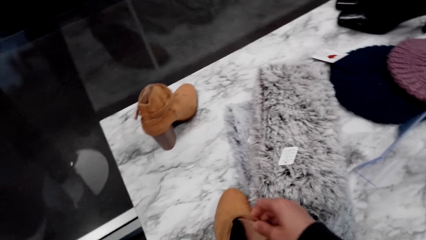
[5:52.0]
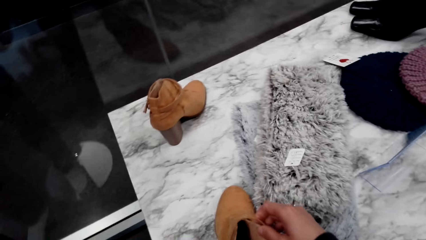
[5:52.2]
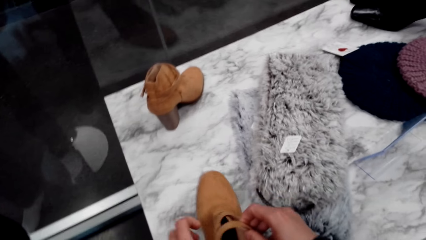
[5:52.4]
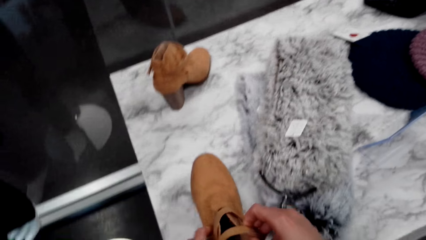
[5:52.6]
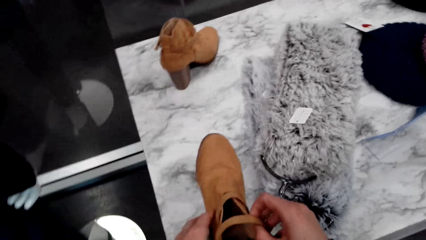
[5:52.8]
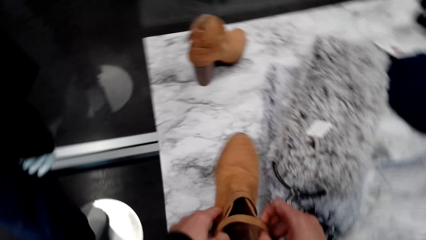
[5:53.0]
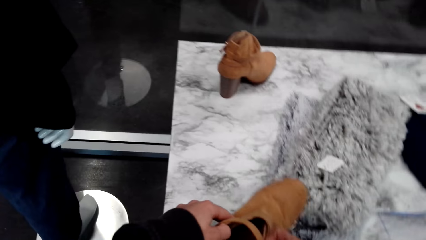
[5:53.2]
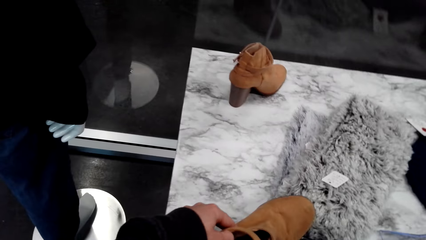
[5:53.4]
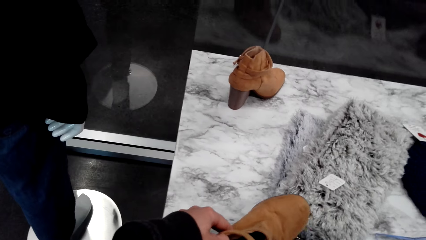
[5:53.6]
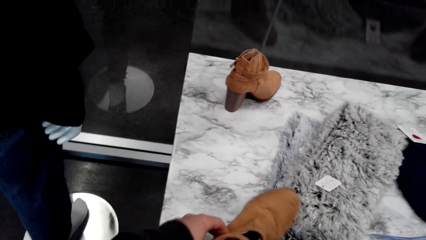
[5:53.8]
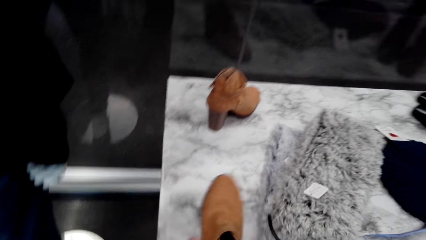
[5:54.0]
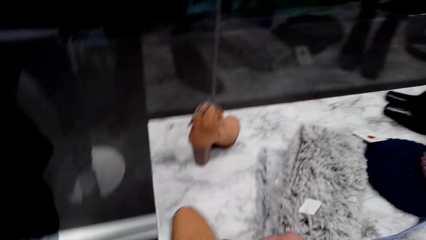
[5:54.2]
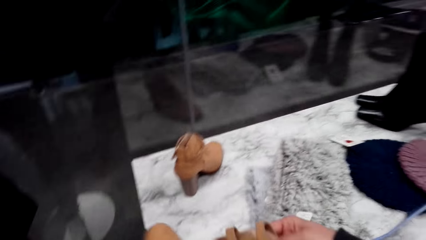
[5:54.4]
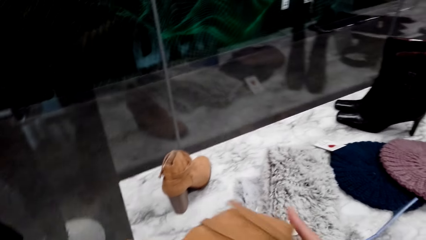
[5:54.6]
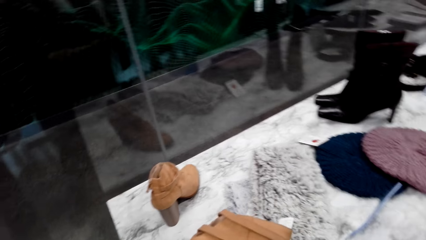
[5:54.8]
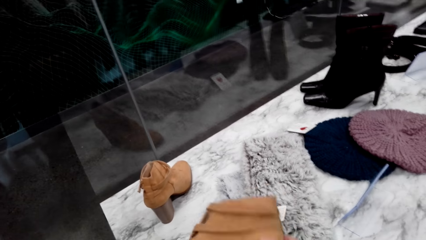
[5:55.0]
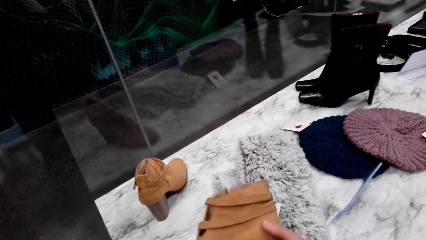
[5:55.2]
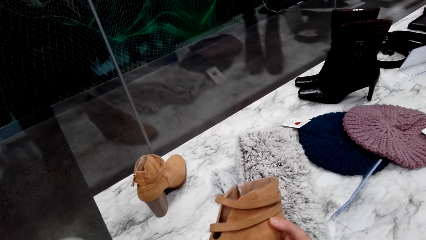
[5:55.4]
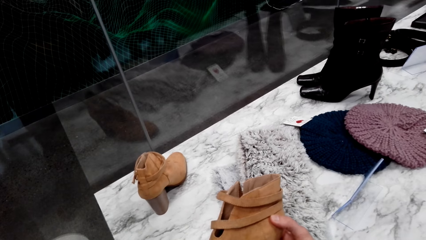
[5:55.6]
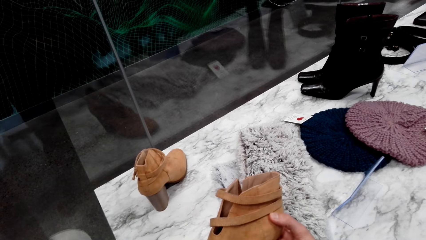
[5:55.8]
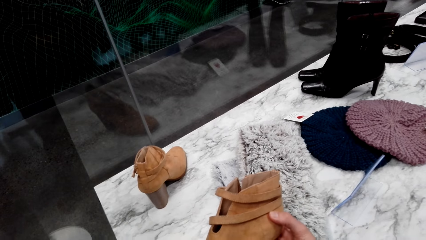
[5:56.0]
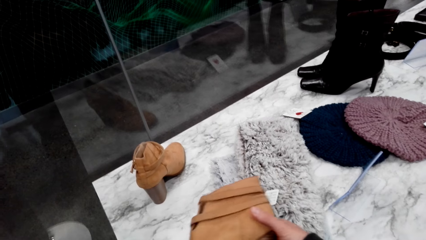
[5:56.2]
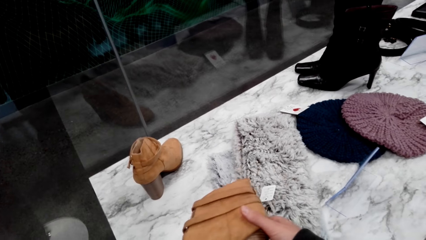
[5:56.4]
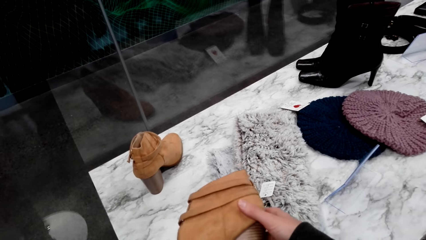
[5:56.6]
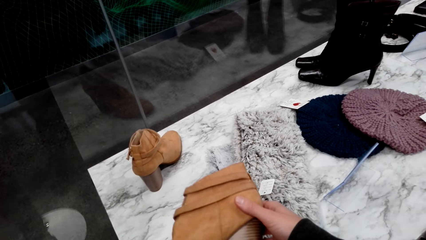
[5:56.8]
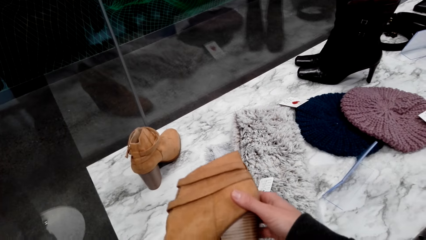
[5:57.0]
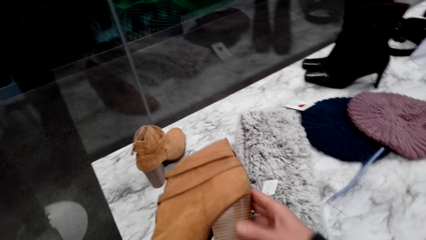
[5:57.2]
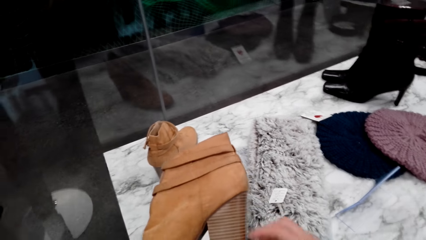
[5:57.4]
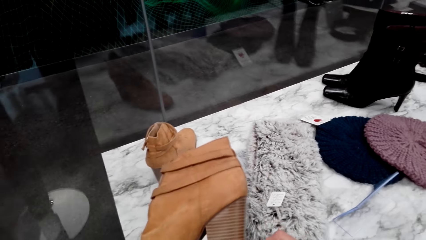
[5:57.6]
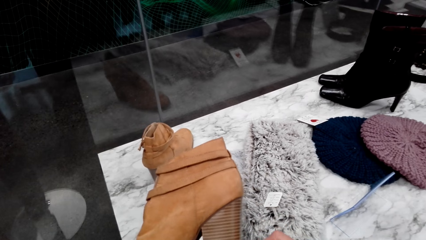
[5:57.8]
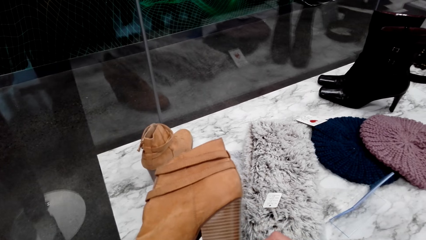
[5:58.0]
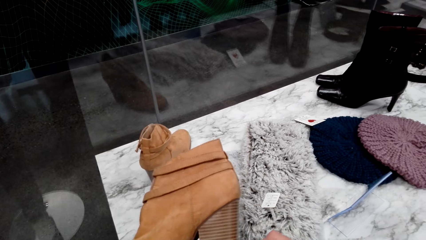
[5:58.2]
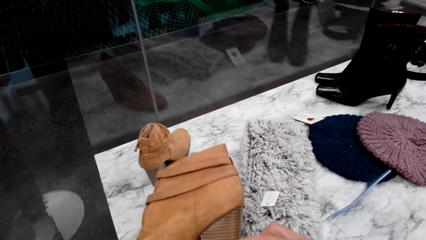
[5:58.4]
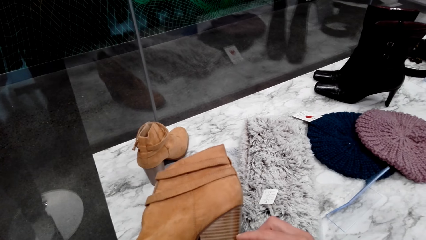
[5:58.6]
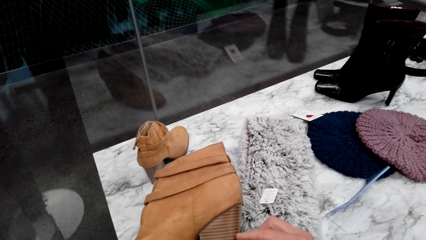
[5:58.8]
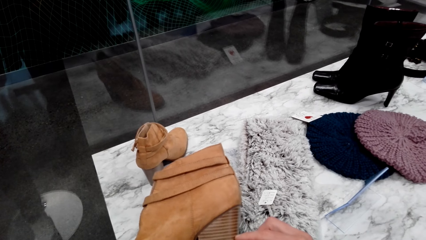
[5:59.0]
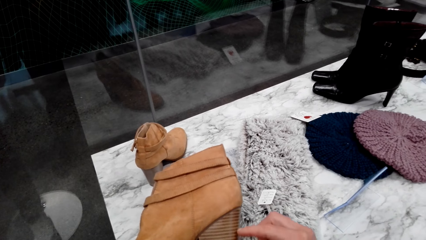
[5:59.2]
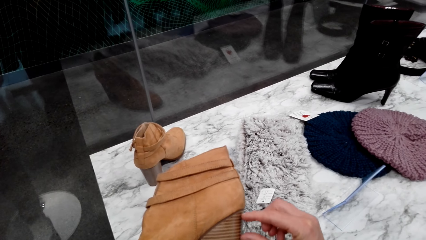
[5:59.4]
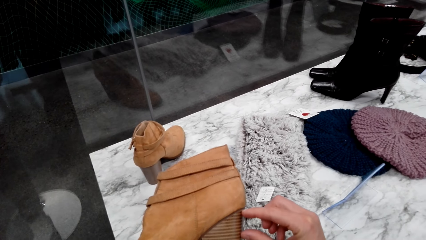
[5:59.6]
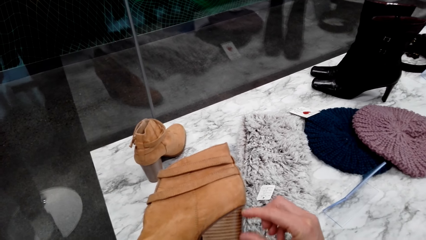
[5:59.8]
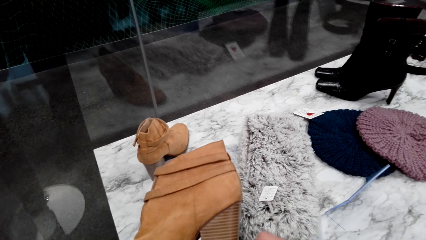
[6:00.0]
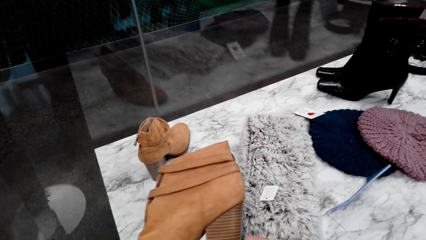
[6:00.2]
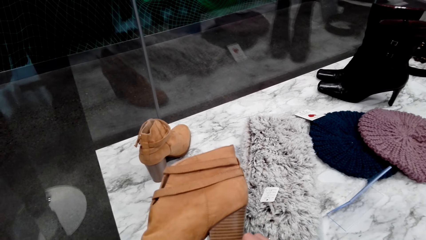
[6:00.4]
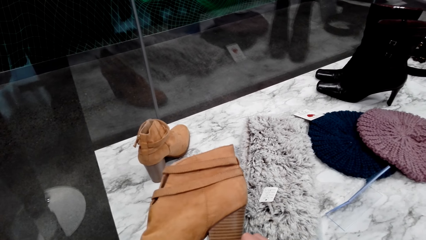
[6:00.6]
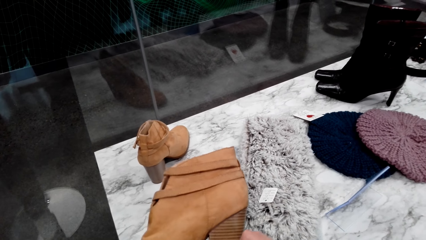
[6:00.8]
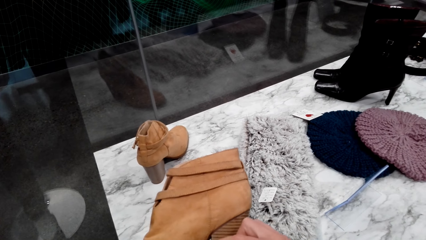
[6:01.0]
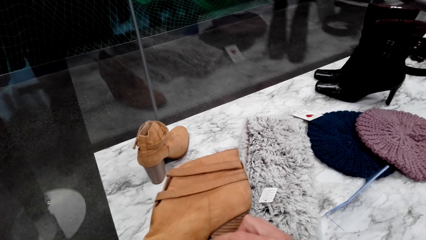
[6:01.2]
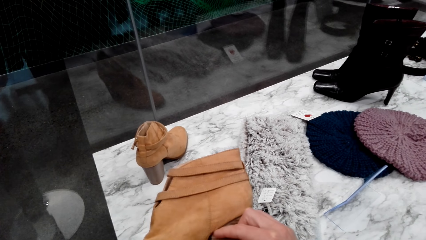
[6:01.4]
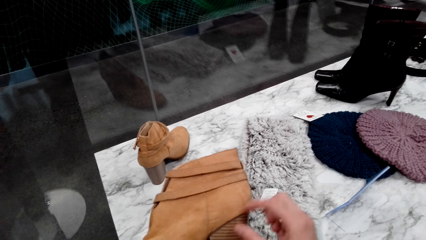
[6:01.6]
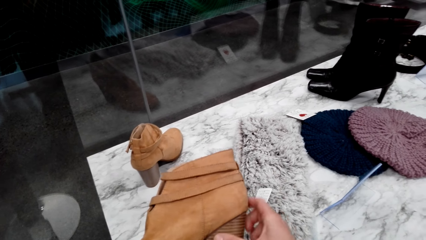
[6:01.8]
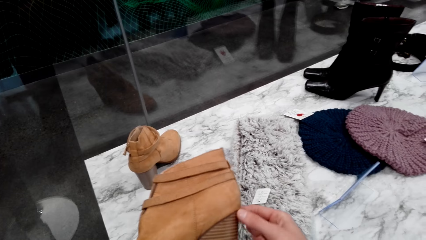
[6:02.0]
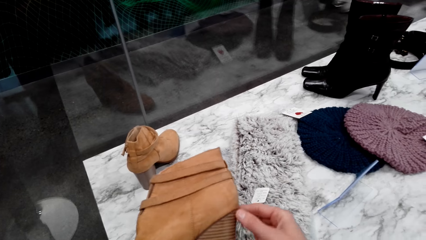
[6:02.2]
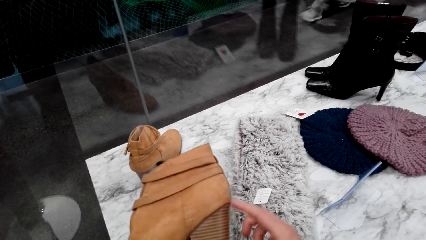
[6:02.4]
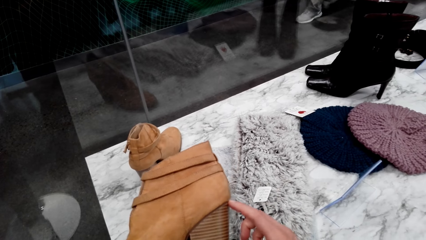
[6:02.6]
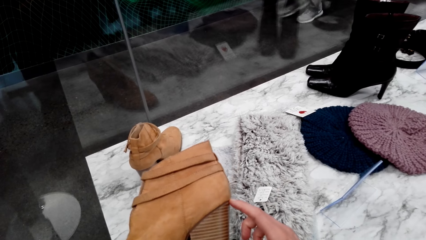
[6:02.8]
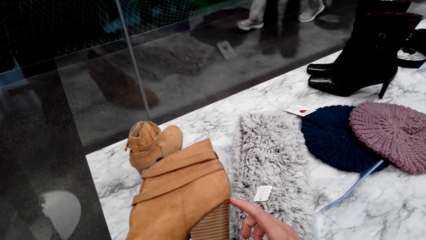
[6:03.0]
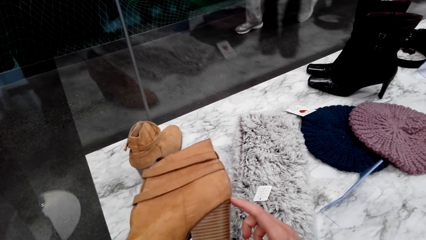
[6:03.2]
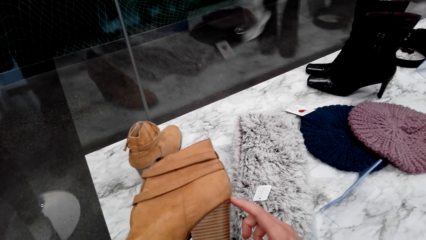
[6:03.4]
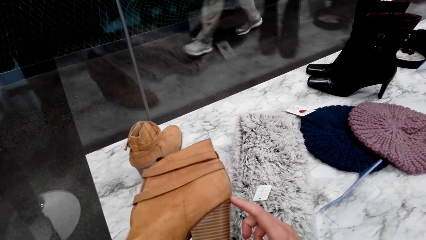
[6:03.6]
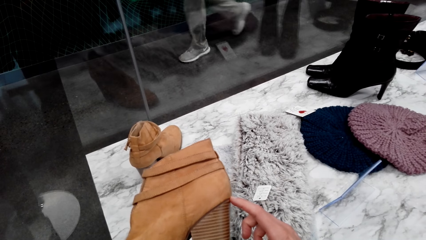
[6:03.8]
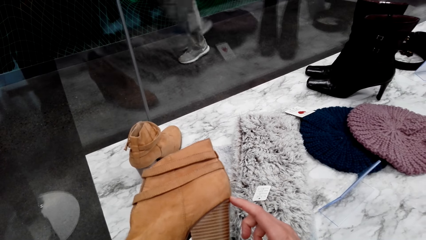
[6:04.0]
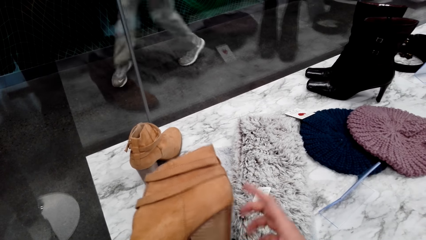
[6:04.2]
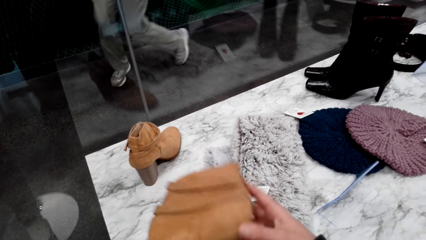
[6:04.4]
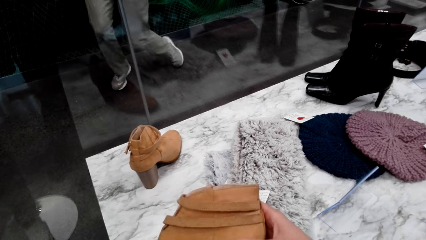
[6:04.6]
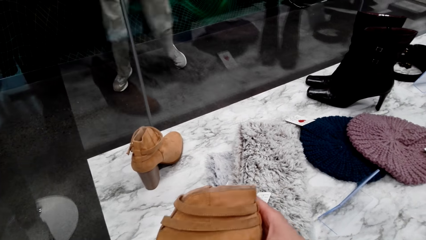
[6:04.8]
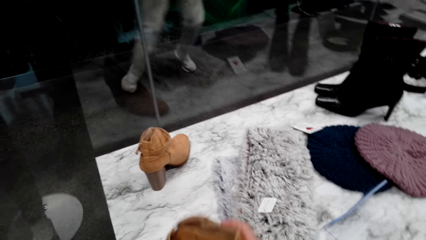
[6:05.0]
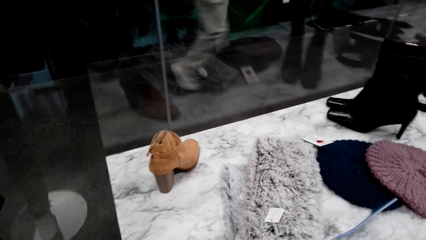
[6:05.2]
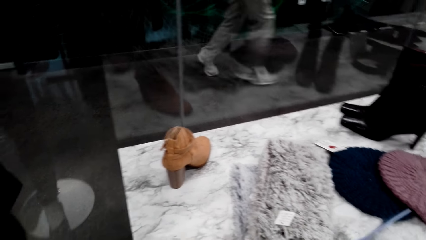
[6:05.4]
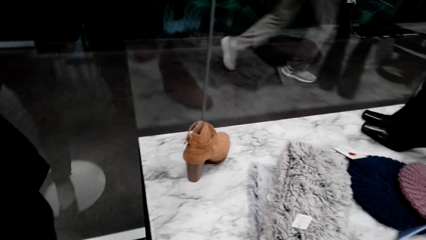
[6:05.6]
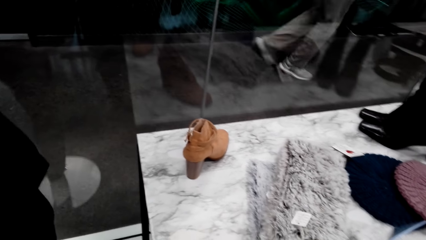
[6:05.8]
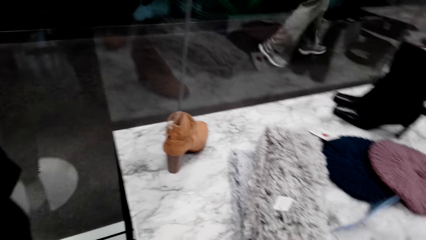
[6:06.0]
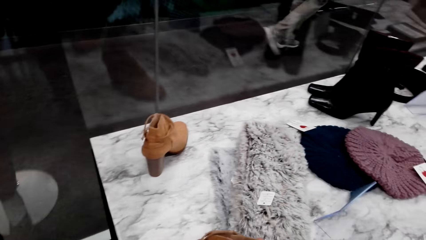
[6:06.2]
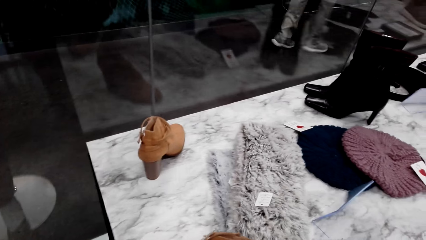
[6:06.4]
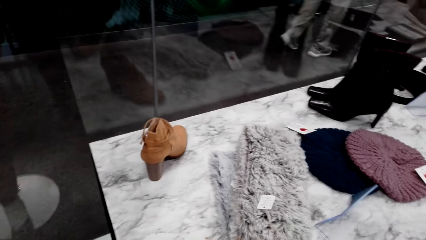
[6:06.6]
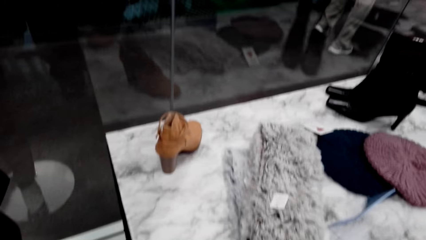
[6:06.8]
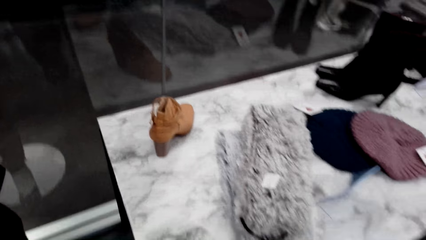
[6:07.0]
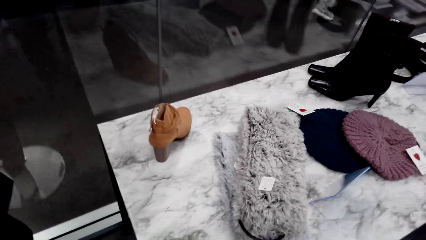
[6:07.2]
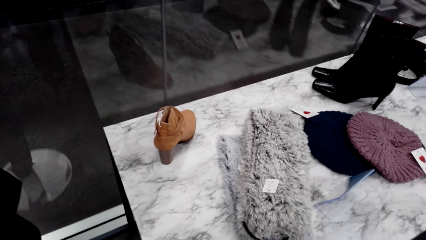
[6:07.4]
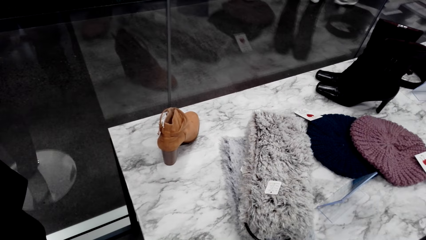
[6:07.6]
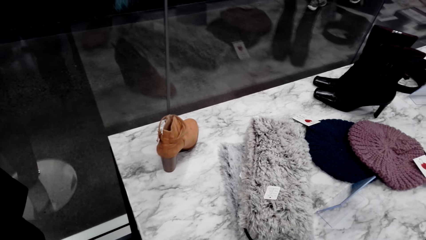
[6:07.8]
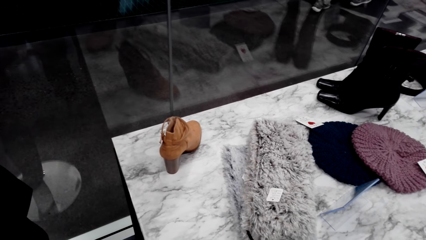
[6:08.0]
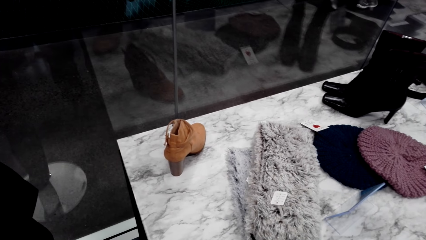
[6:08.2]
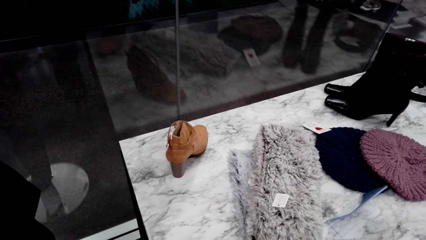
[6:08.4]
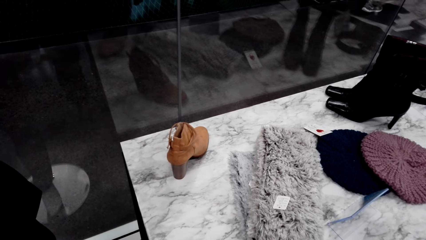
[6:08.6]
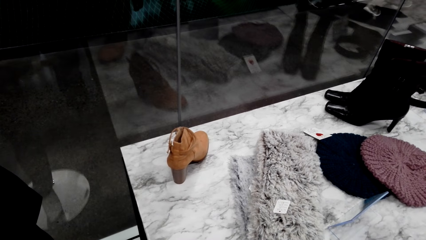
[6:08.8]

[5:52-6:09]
The camera wearer adjusts the zip. They touch the shoe. A person walks around.
